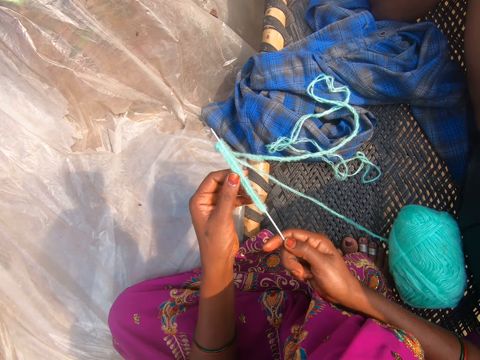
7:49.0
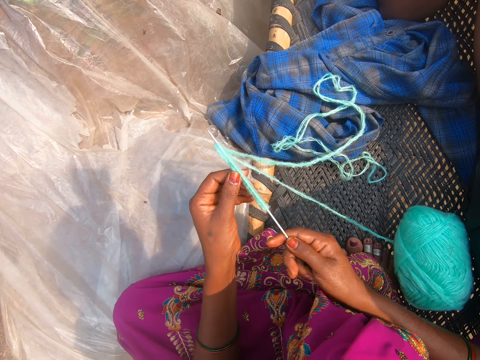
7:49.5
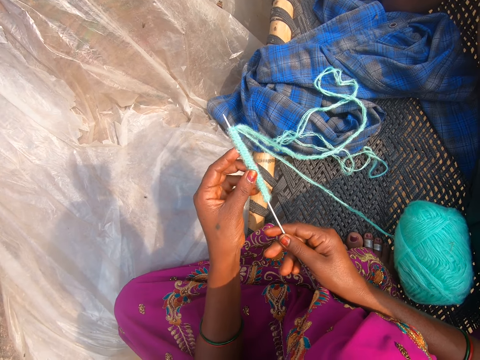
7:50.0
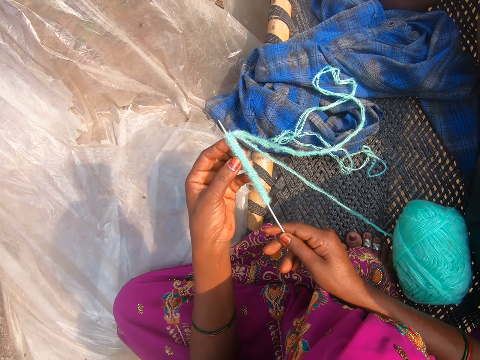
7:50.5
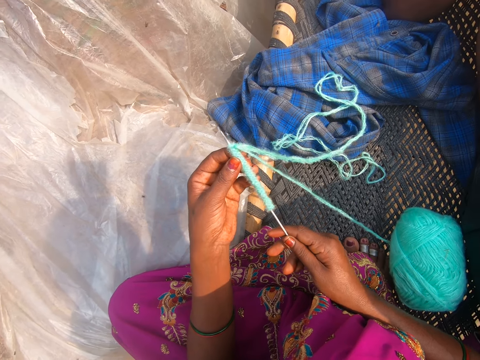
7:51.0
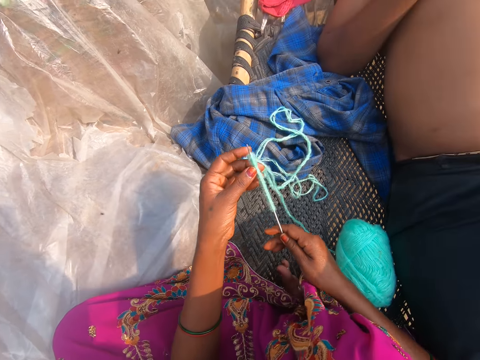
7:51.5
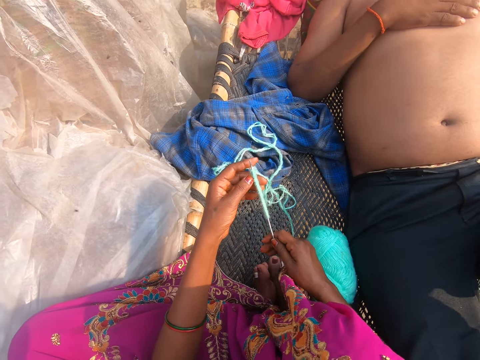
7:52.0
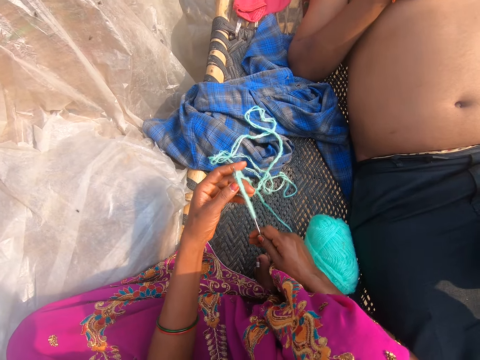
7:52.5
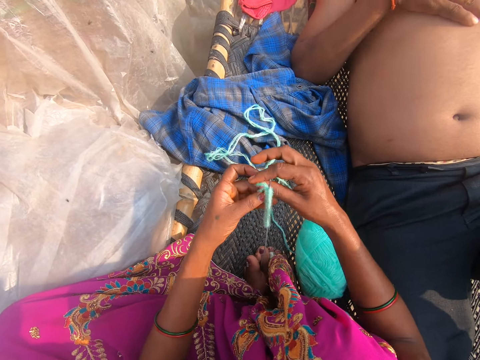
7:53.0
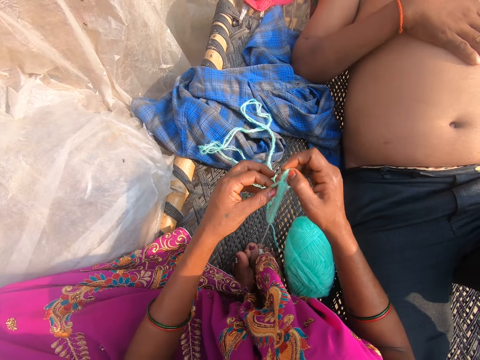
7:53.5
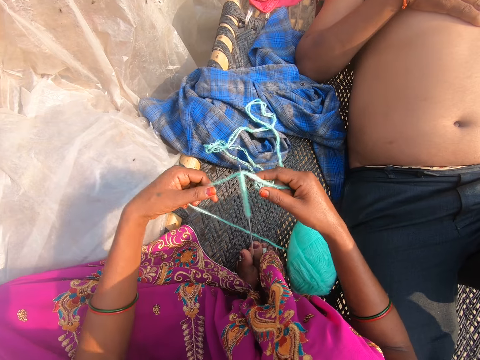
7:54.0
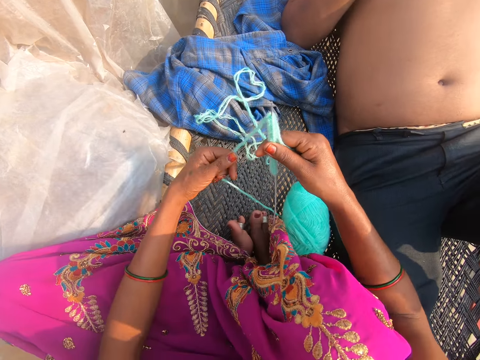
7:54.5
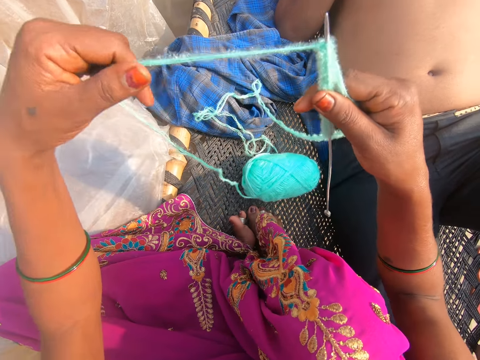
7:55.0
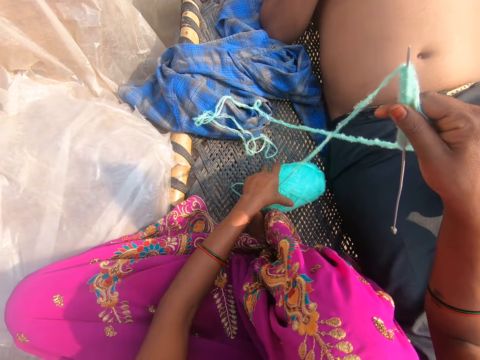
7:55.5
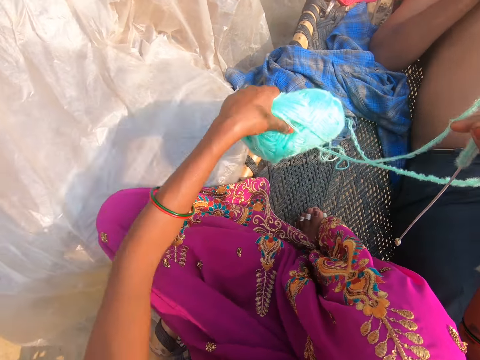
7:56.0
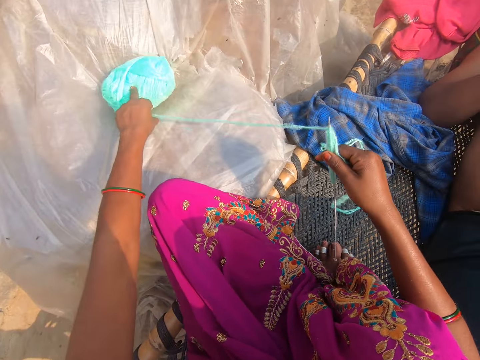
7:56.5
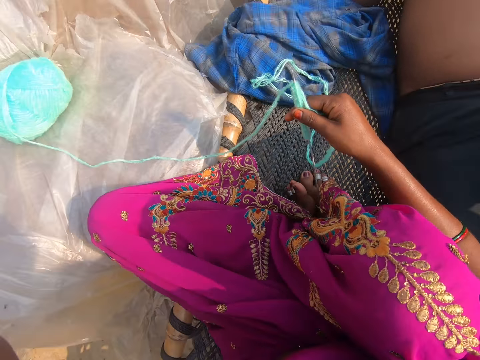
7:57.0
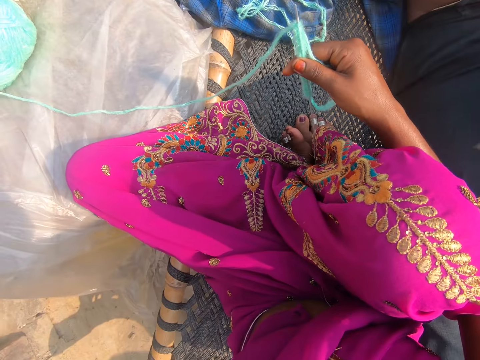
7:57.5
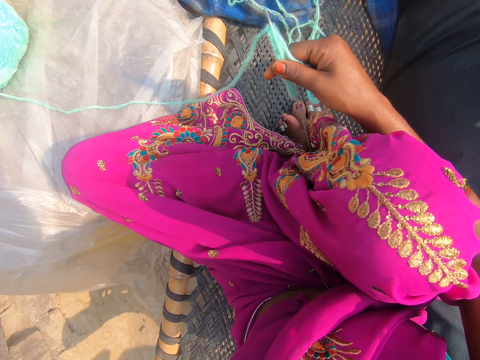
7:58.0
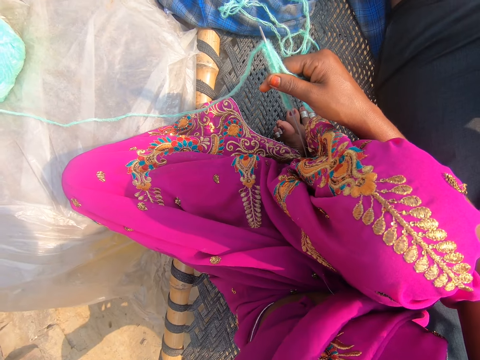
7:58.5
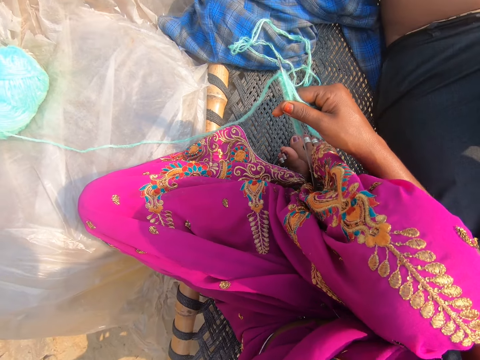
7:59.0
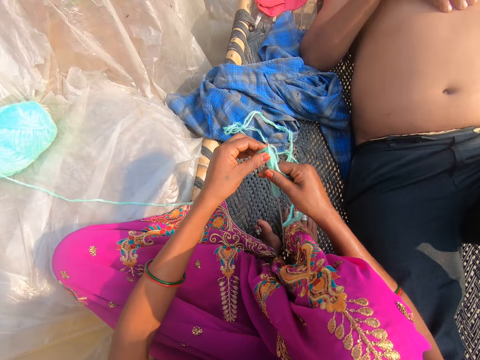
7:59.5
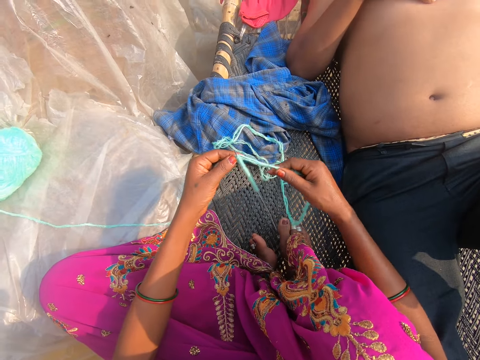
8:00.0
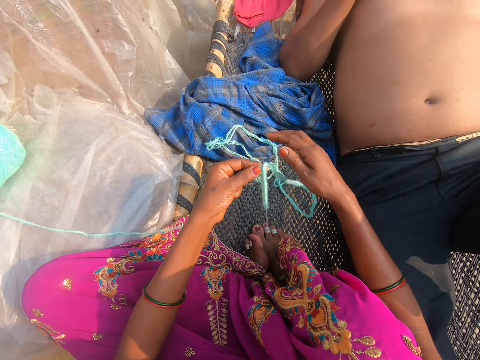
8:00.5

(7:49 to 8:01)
A man converses with the camera wearer. The camera wearer puts the crochet in between the feet. The man converses with the camera wearer. The camera wearer lifts up the thread. They knit. They place the thread on a nylon paper. They pick up the thread. They drop the thread. They converse with the man.

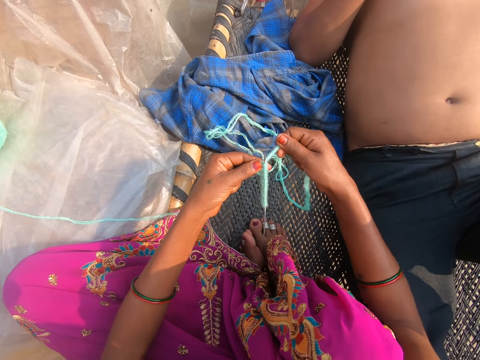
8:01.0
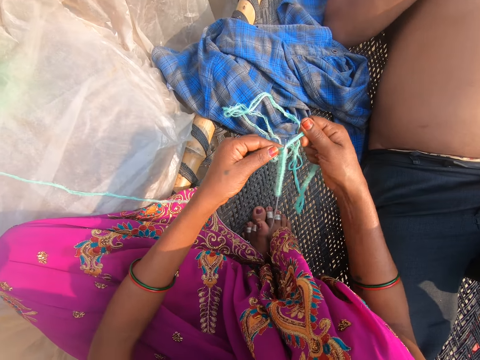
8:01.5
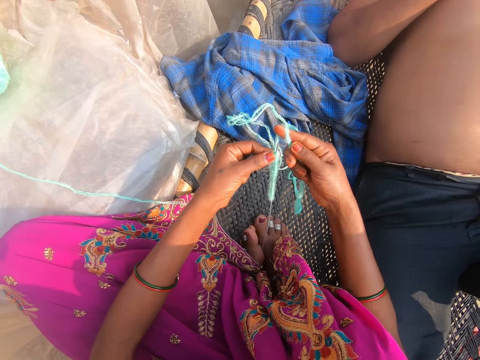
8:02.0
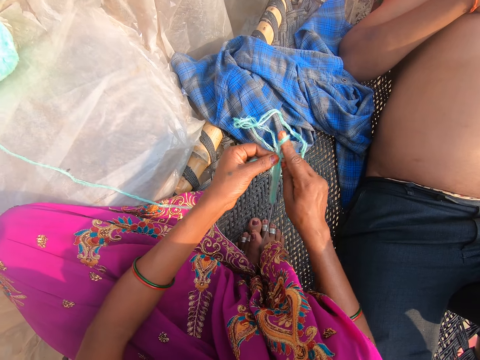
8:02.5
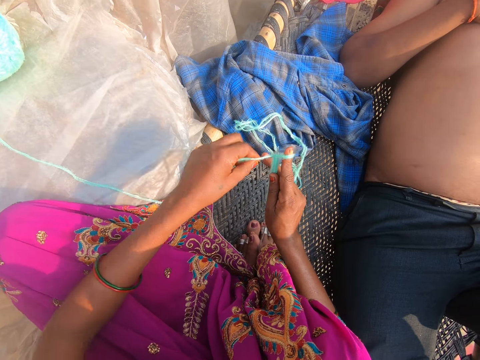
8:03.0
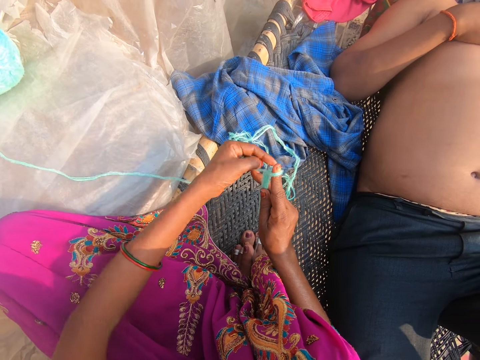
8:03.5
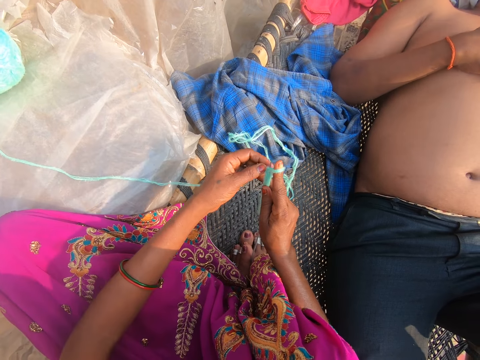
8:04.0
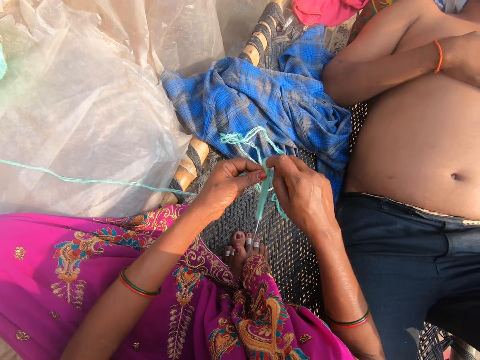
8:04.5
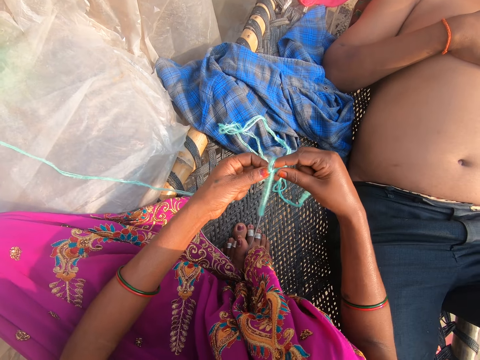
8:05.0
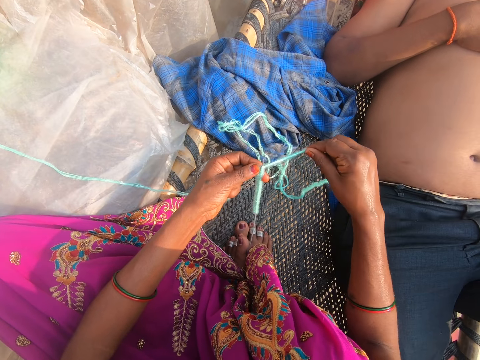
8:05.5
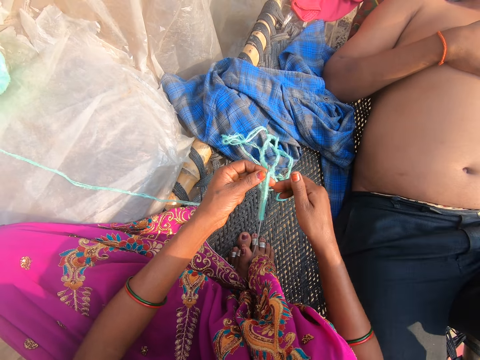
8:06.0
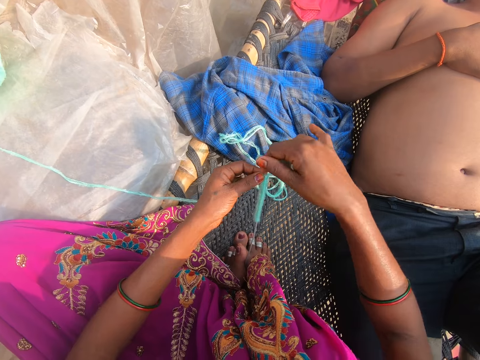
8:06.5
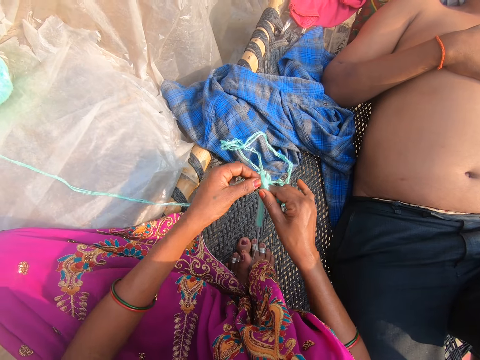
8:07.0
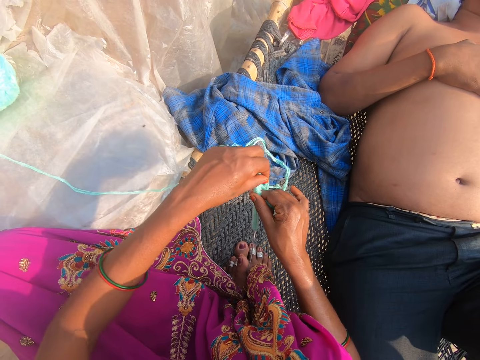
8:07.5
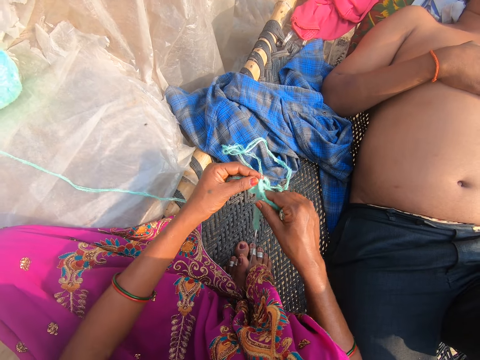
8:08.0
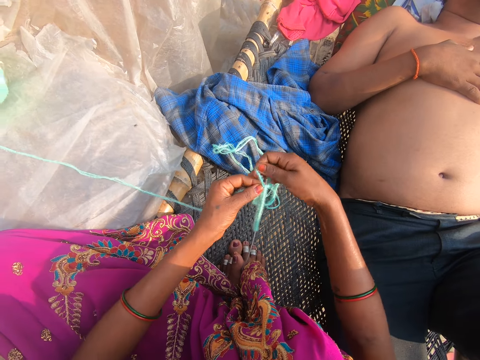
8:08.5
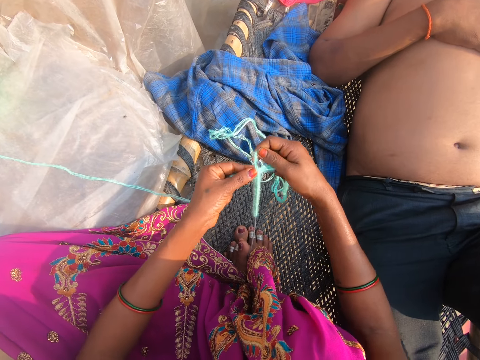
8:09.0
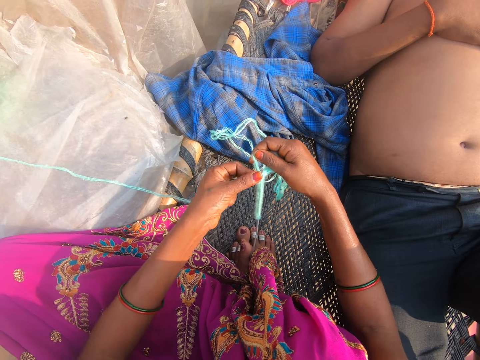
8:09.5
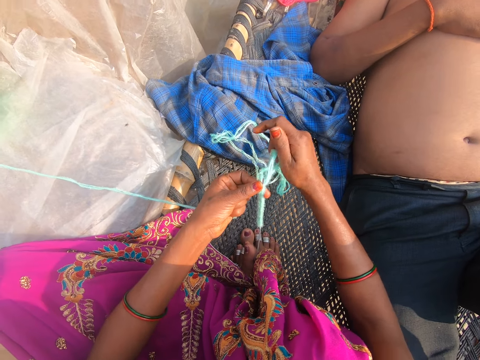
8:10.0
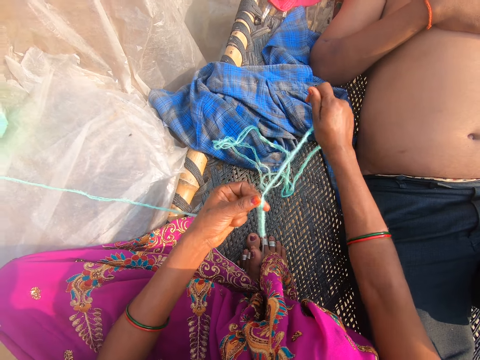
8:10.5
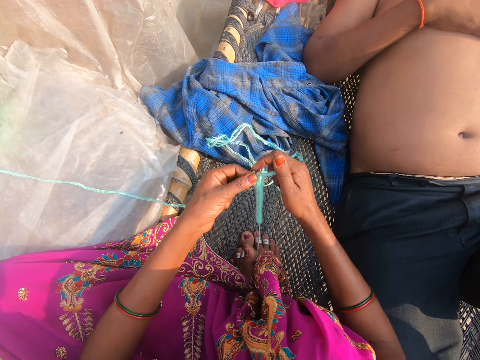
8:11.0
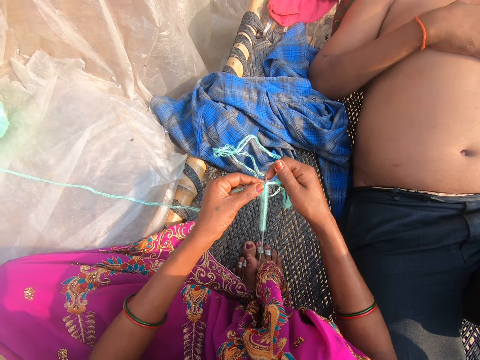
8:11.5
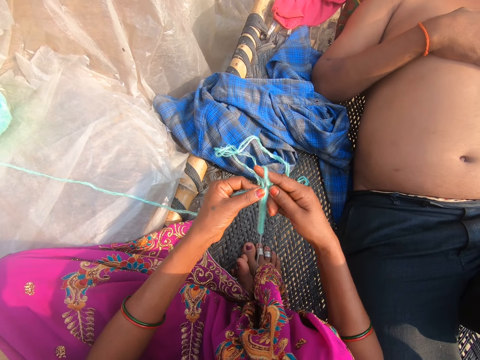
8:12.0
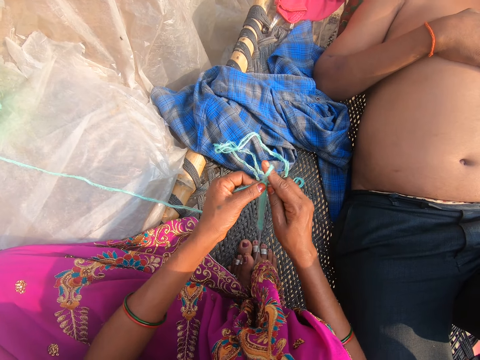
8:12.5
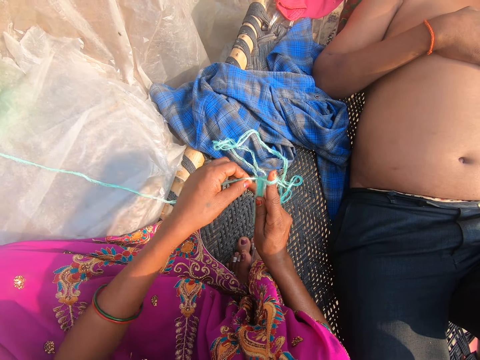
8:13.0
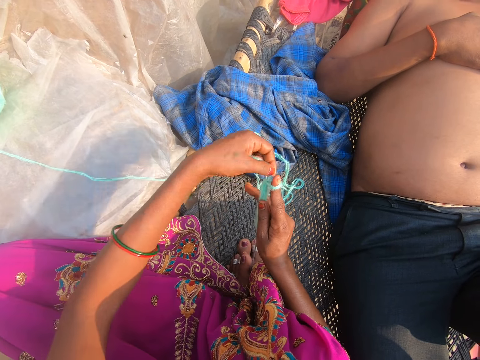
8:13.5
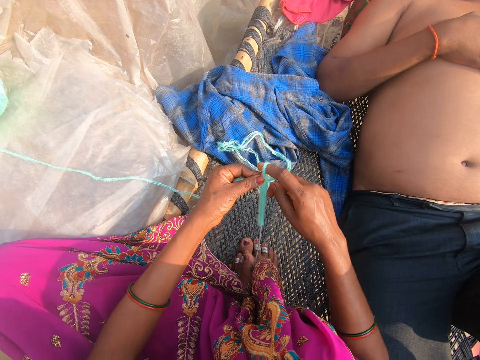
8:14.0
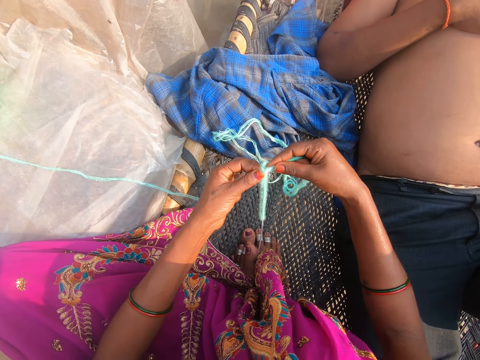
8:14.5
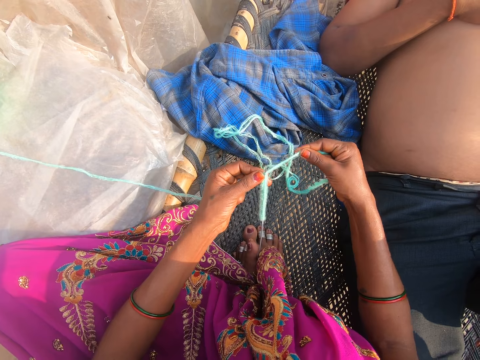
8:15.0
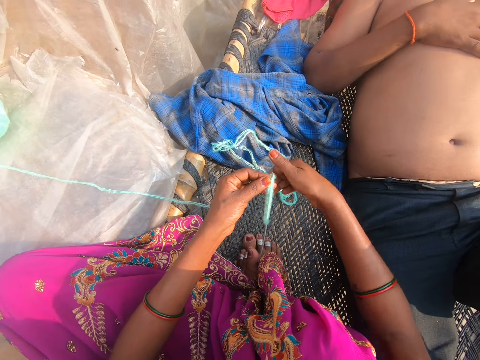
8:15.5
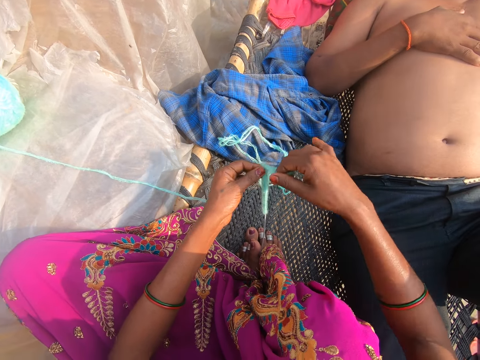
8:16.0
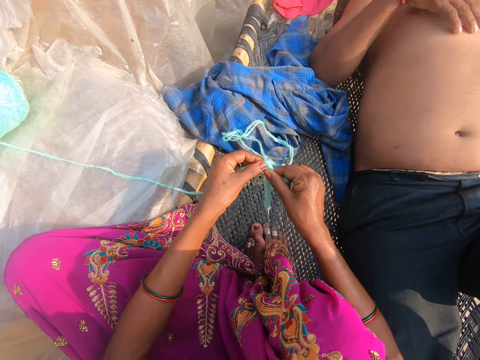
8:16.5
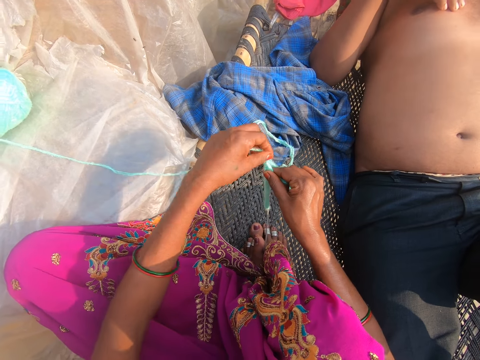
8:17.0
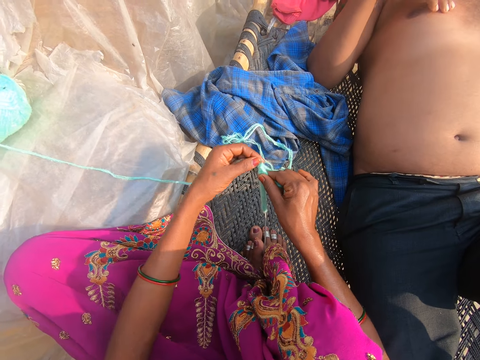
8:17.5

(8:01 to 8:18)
The camera wearer puts the thread around a crochet. They knit. They pull the thread. A man converses with the camera wearer. The camera wearer puts the thread around the crochet. They converse with the man. They pull the thread. They knit. They converse with the man. They put the thread around the crochet. The man converses with the camera wearer. The camera wearer knits. They converse with the man. They pull the thread. They put the thread around the crochet.
